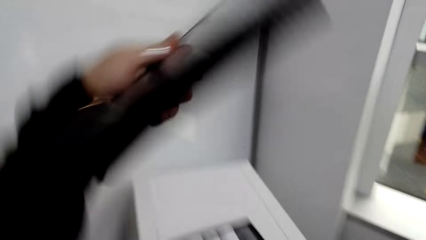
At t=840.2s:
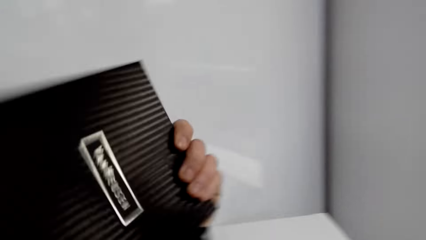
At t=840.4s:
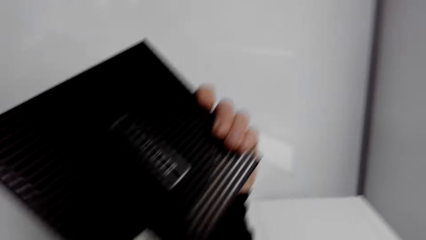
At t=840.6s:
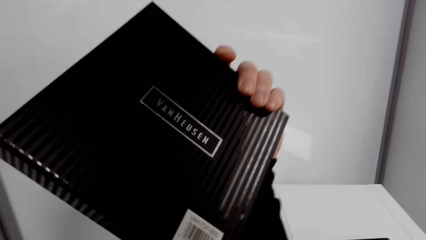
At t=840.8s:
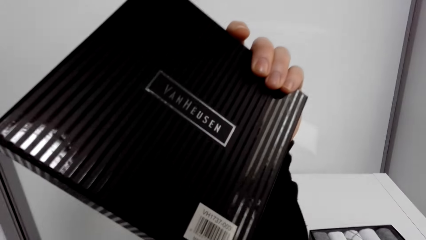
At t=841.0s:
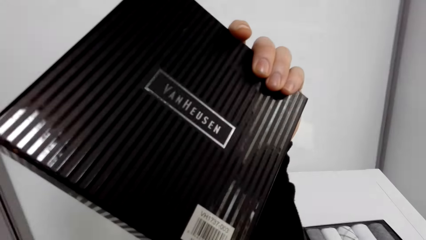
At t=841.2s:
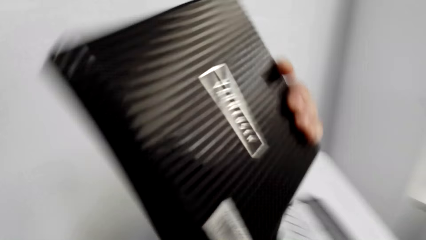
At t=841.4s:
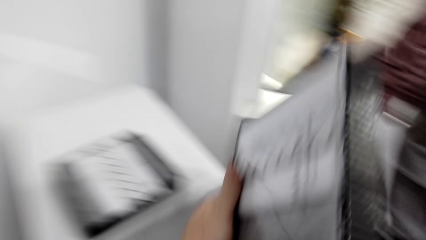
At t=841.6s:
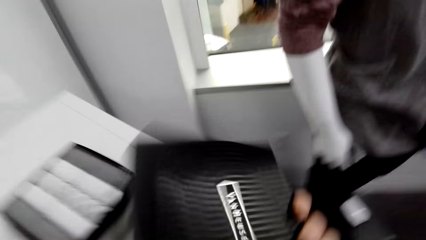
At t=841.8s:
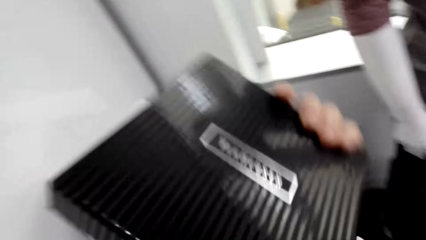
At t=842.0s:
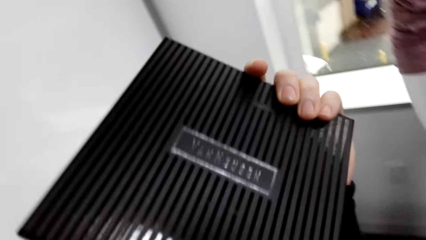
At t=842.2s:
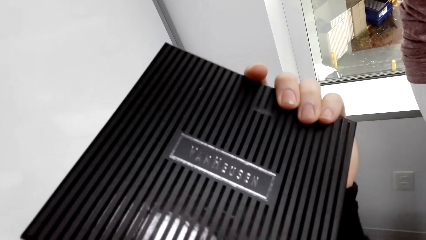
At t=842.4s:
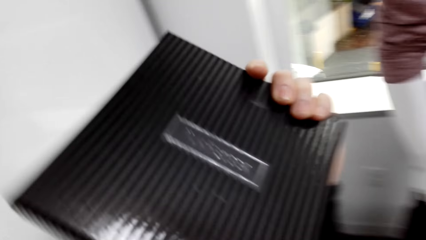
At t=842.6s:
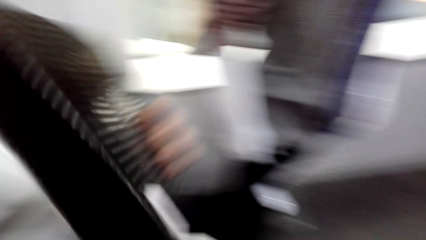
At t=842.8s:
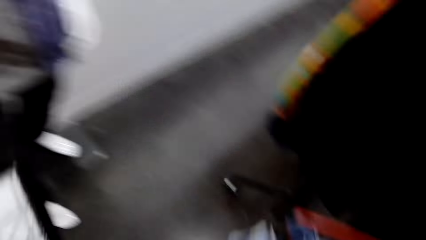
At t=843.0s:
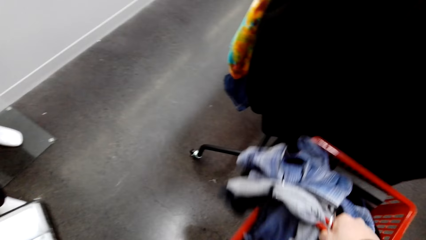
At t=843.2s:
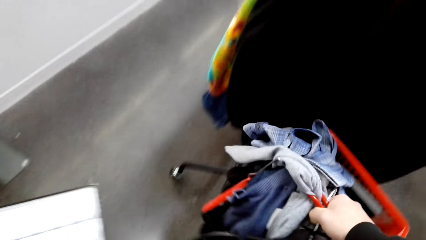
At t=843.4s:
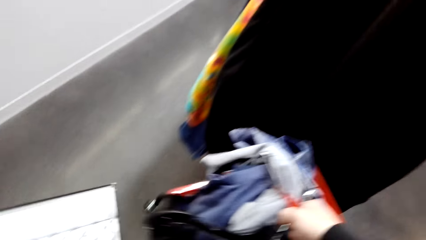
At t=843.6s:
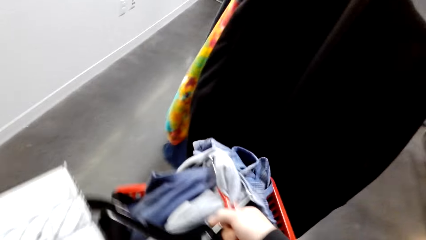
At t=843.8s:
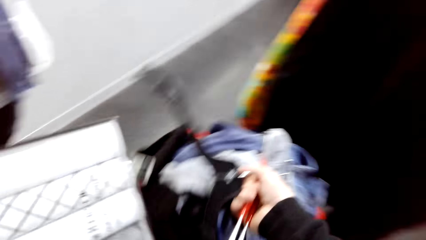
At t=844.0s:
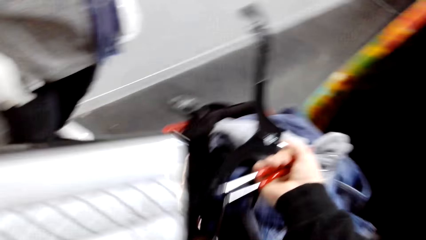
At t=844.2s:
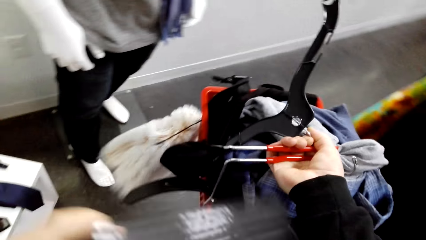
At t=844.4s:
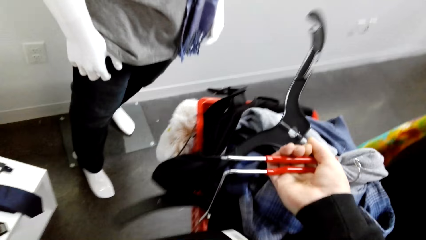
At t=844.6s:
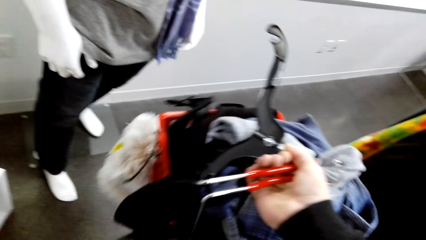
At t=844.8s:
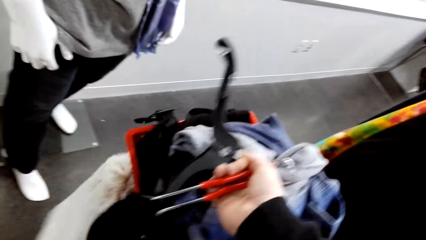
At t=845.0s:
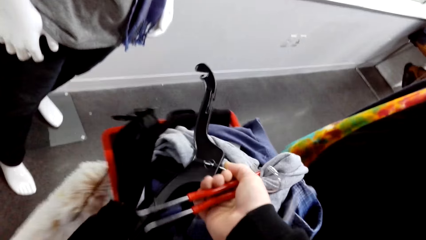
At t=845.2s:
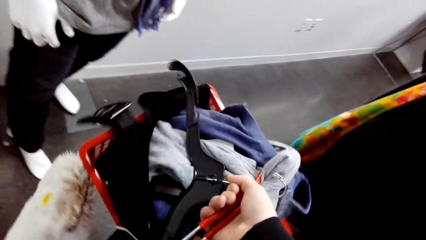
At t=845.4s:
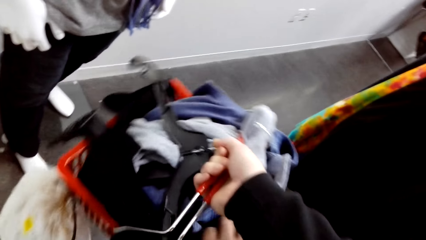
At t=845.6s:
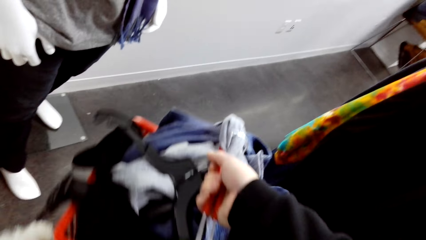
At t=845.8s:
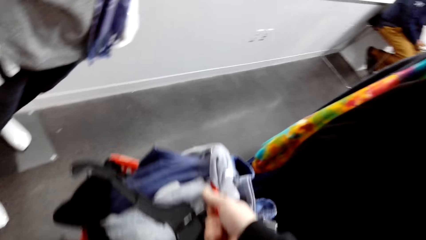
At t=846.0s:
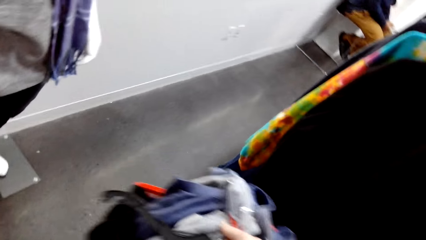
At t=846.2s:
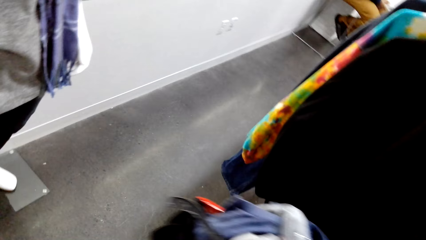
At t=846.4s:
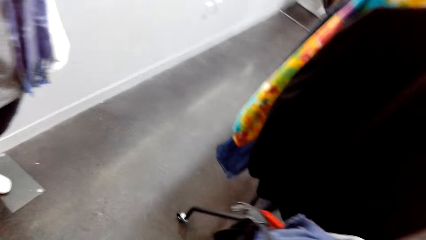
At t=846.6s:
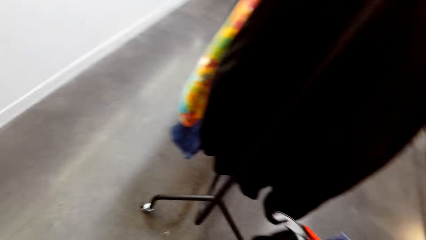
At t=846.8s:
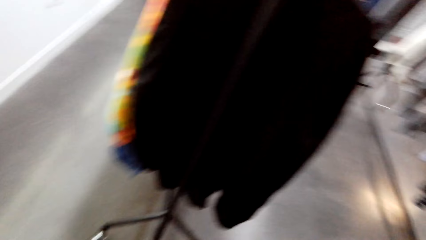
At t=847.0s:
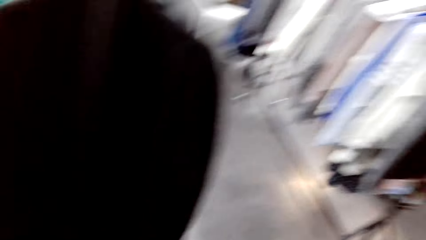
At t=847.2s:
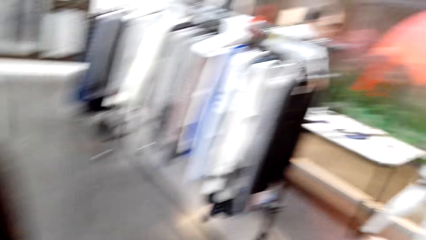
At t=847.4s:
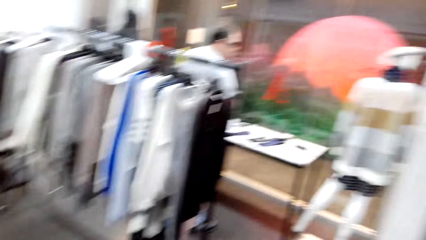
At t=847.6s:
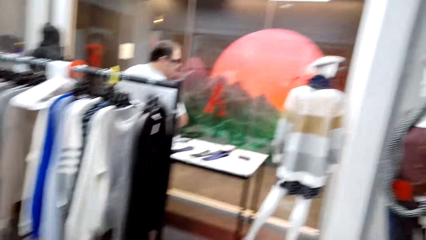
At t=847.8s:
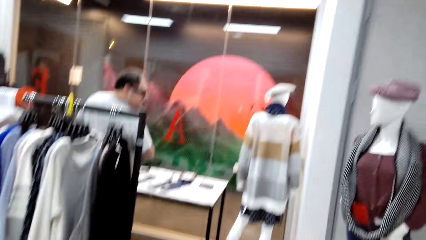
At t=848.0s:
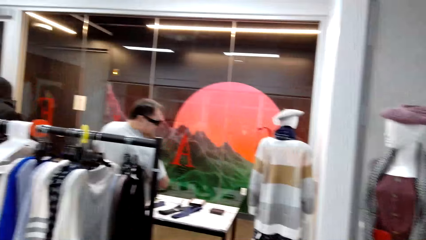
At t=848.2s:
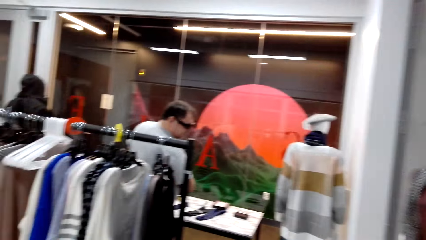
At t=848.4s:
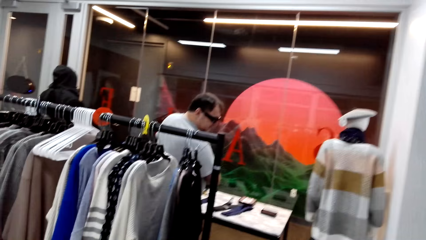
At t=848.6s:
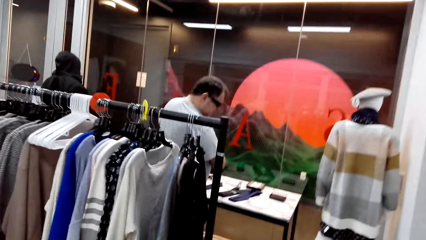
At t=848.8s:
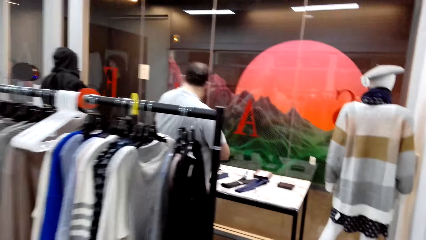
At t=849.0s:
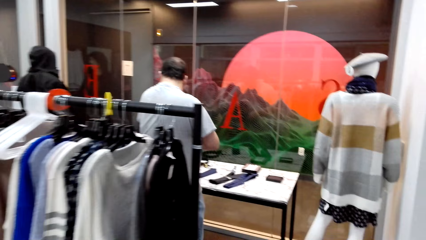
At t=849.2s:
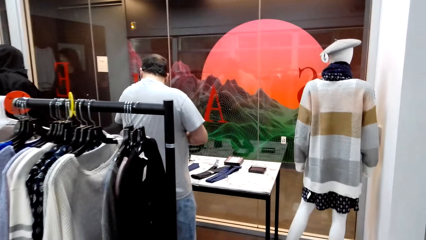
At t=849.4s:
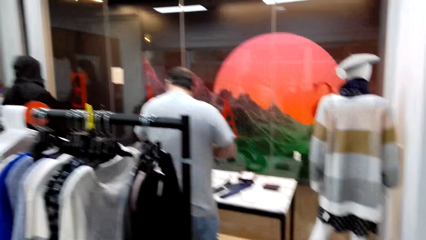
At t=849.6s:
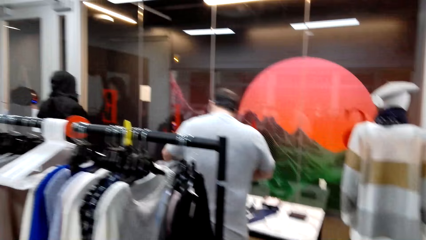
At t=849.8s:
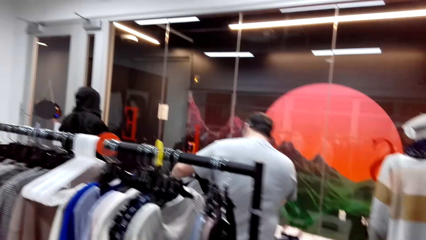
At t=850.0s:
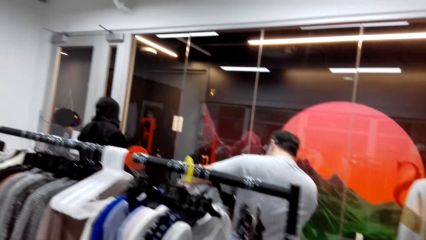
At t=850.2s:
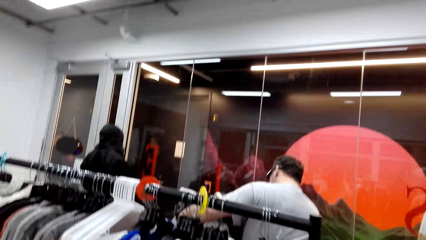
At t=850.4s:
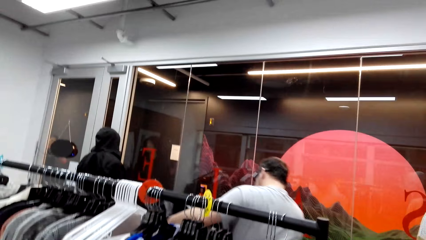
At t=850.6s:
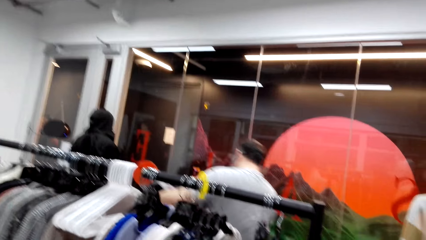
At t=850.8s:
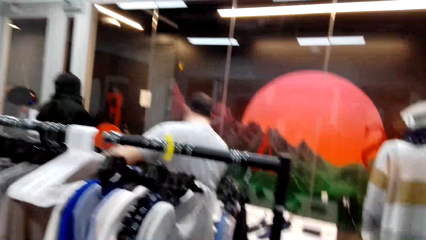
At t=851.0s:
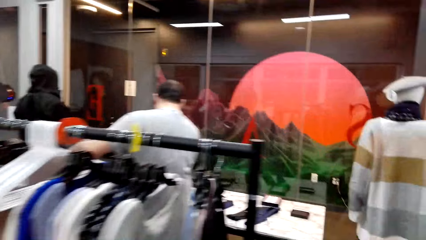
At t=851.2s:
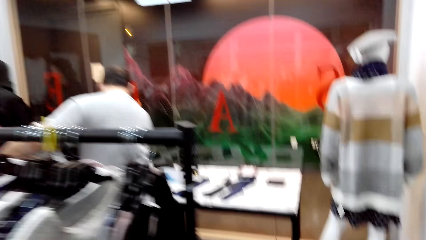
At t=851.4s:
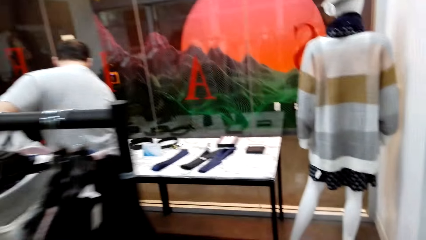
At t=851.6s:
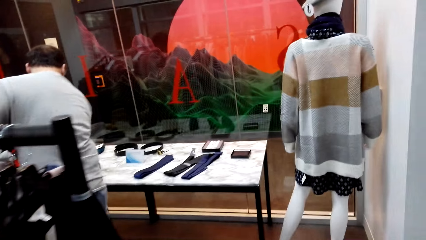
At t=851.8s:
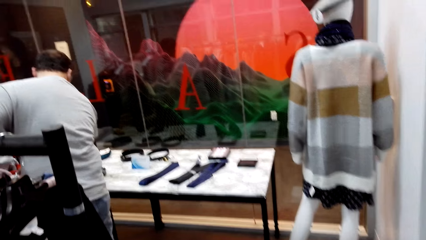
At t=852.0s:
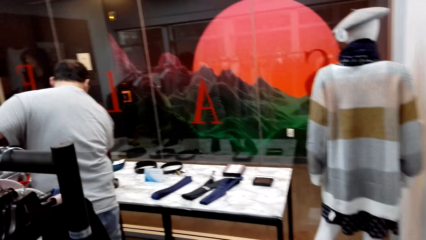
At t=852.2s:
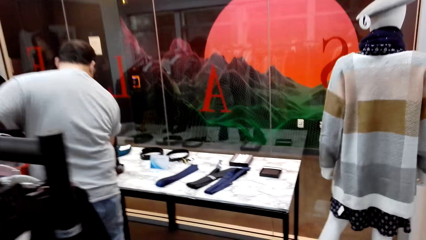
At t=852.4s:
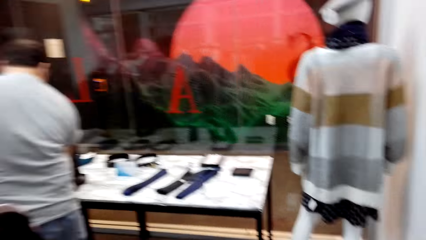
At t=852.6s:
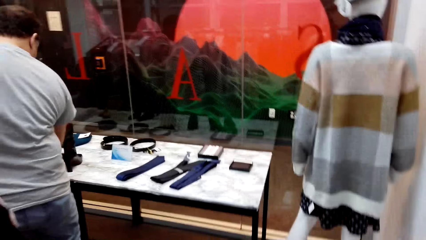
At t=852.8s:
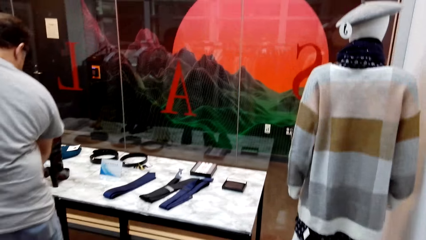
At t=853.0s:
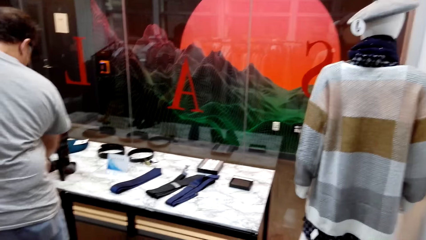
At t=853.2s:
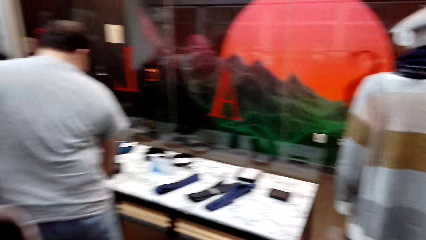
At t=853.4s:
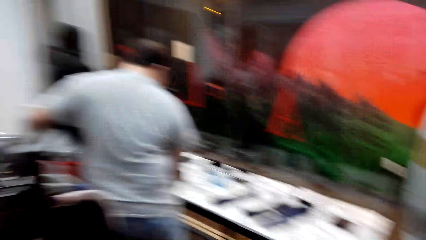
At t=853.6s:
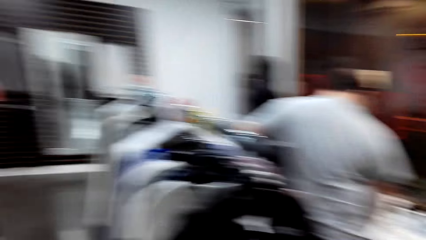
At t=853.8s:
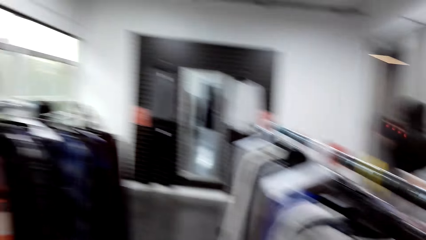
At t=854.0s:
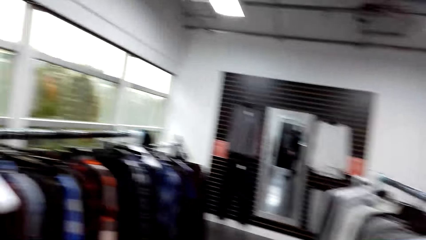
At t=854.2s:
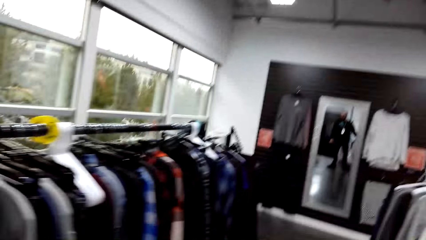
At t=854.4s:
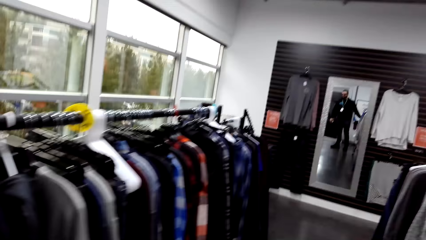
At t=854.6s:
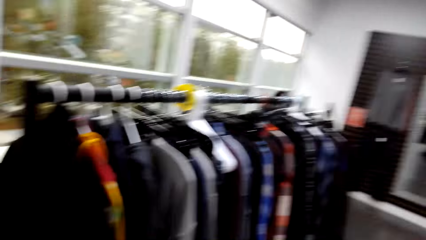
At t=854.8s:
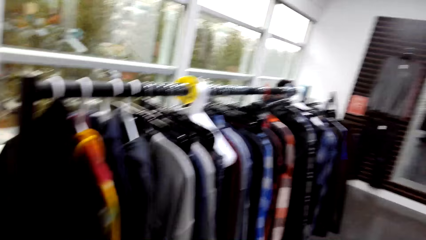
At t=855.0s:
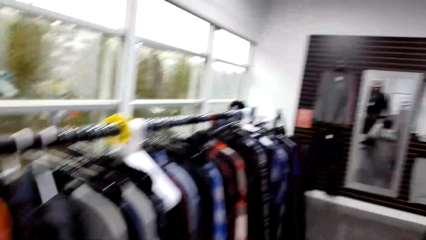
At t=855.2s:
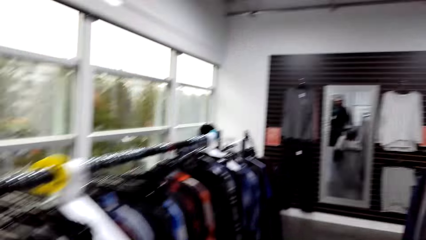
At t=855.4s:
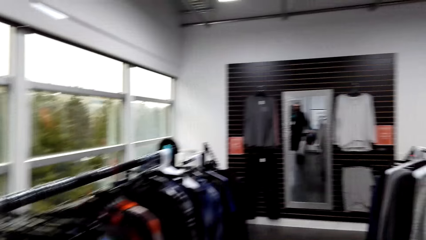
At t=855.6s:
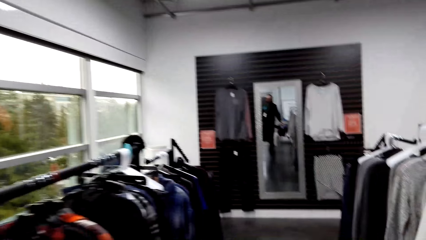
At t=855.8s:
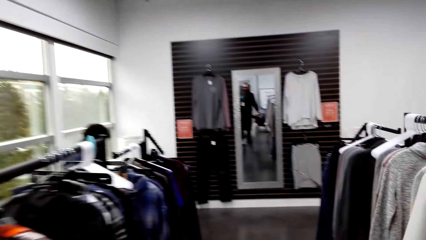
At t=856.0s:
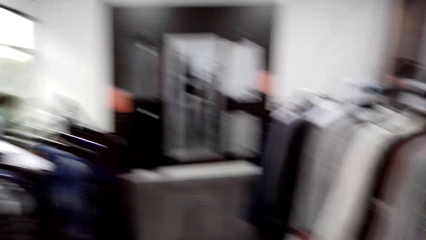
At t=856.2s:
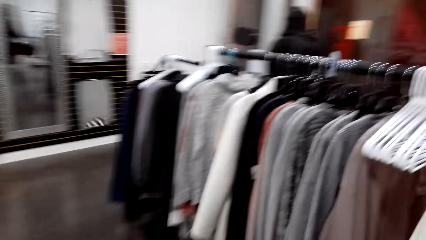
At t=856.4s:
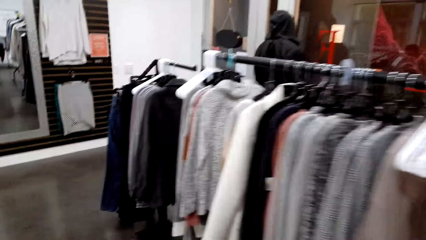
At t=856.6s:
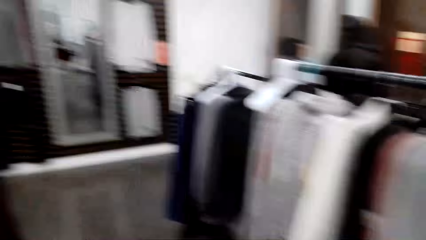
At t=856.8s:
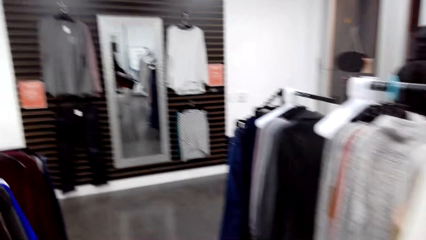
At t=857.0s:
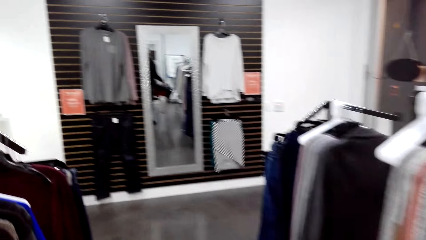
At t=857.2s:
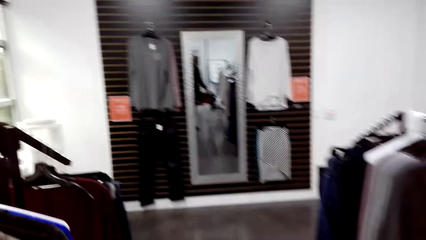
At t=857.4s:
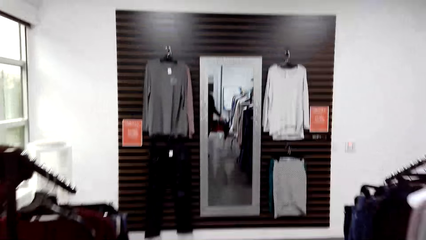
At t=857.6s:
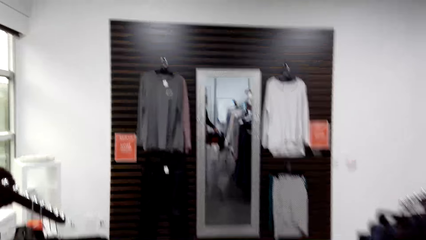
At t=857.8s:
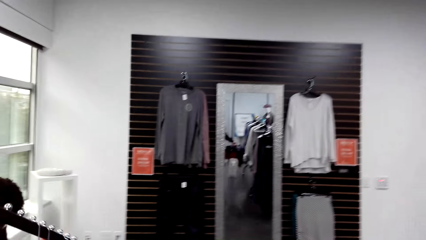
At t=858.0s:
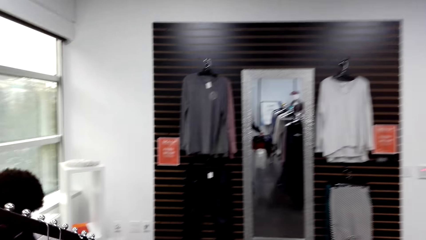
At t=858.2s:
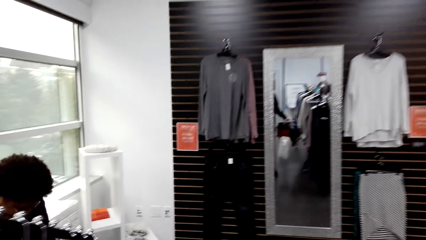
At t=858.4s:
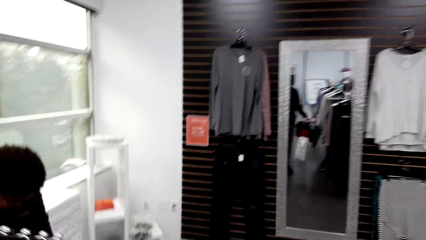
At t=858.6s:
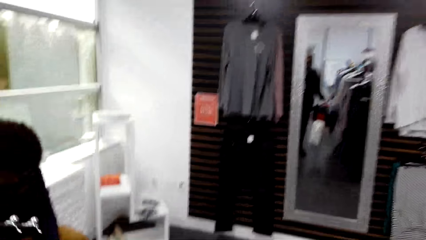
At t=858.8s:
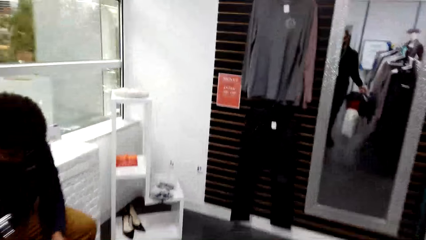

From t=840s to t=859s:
The camera wearer stares down the side of the tie pack. They turn something. They carry the pack and a crate of clothes in the room. They walk around the boutique. They walk around the boutique again. A man arranges ties on a display table in the room. The camera wearer converses with the man on their way in the room.
